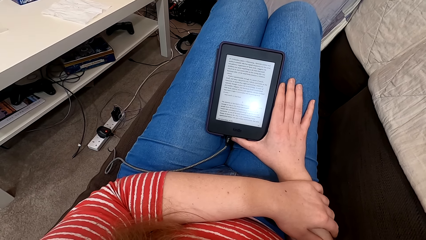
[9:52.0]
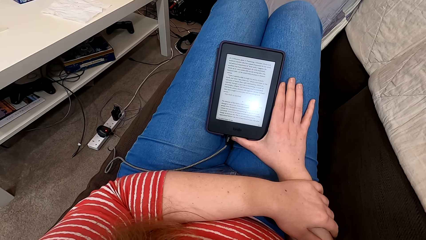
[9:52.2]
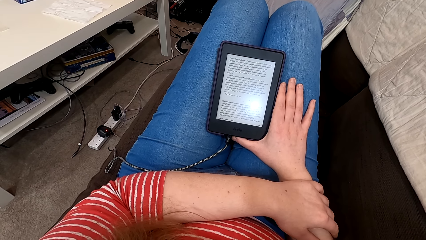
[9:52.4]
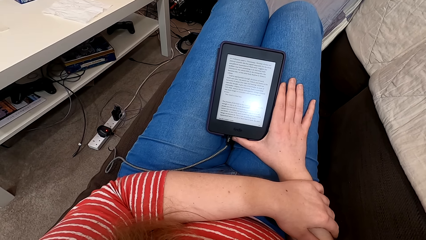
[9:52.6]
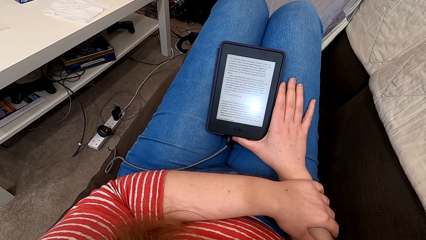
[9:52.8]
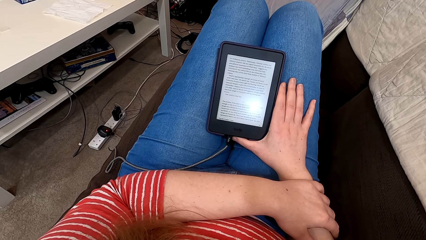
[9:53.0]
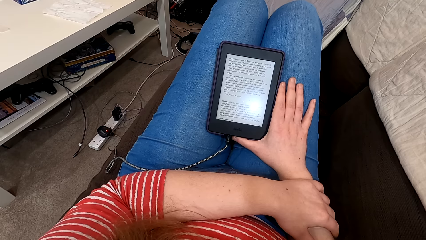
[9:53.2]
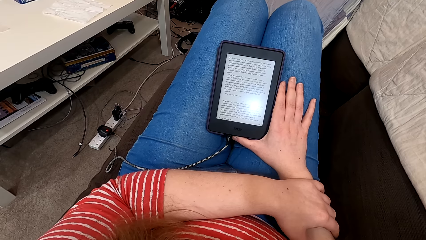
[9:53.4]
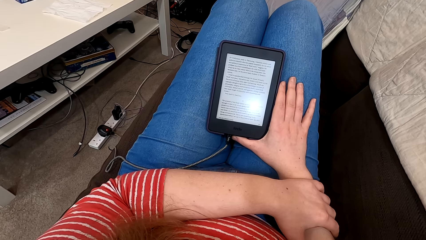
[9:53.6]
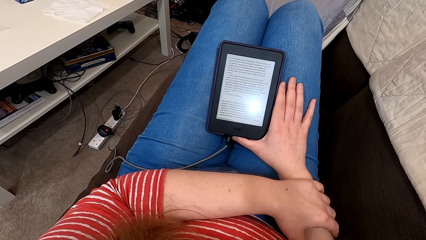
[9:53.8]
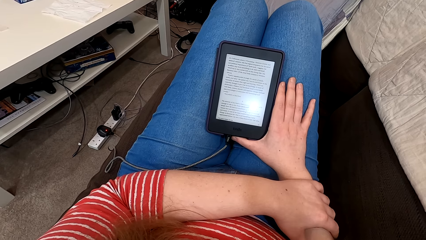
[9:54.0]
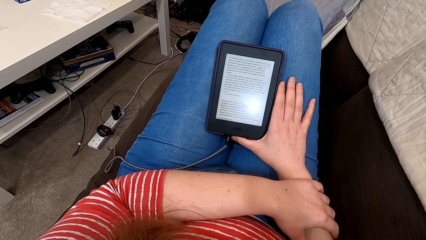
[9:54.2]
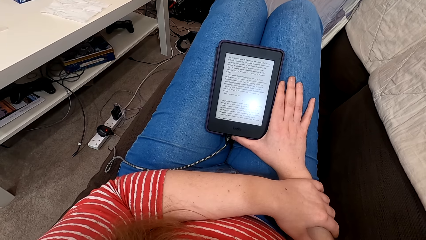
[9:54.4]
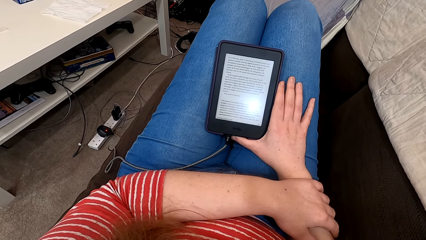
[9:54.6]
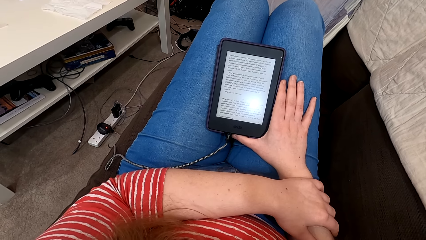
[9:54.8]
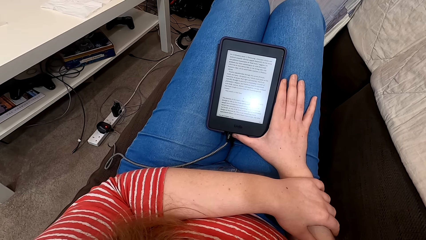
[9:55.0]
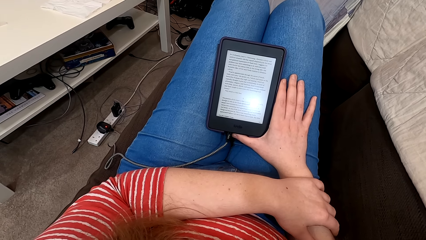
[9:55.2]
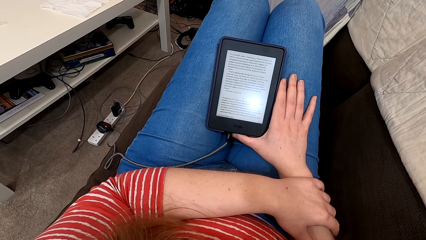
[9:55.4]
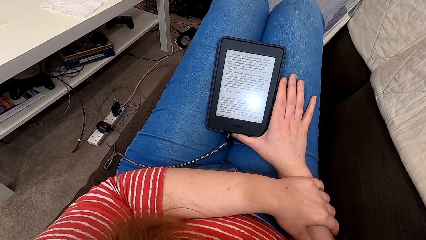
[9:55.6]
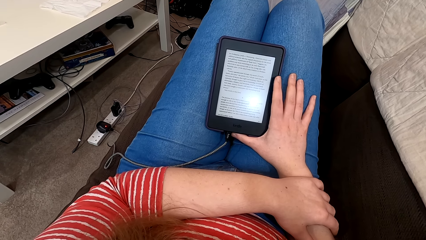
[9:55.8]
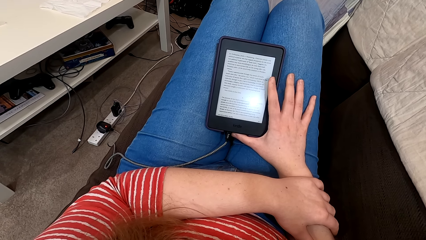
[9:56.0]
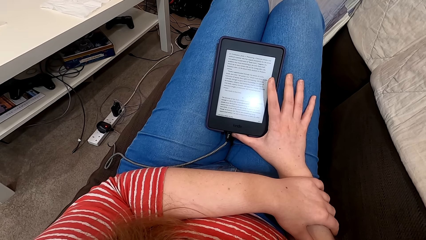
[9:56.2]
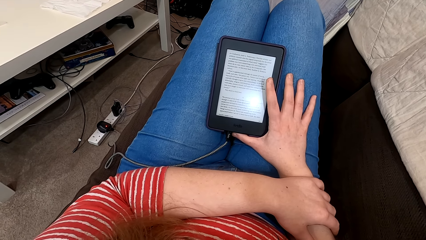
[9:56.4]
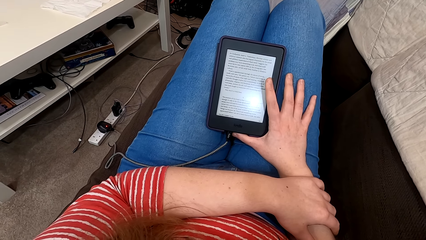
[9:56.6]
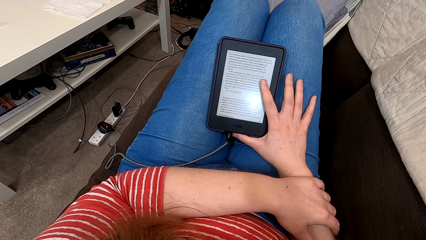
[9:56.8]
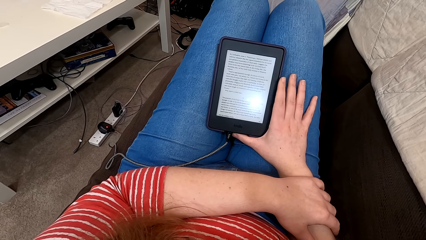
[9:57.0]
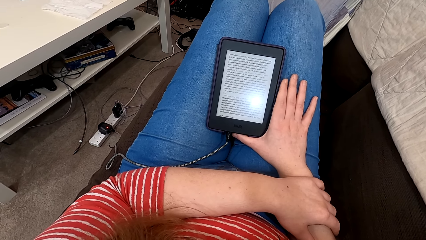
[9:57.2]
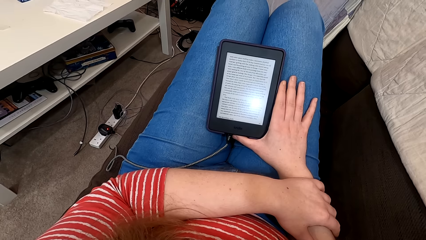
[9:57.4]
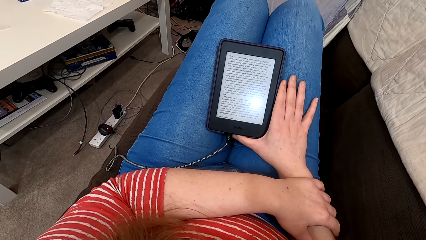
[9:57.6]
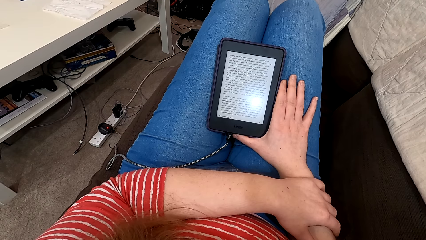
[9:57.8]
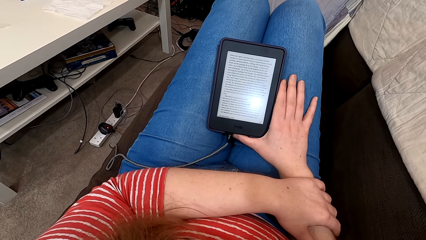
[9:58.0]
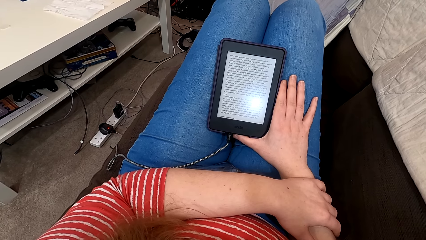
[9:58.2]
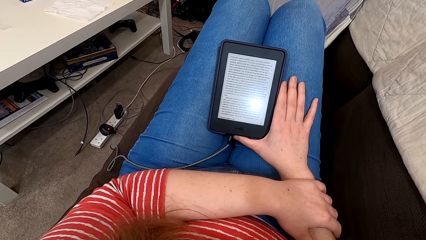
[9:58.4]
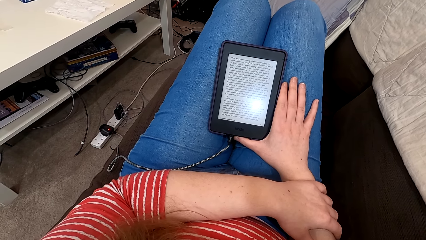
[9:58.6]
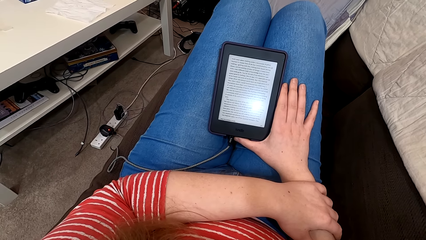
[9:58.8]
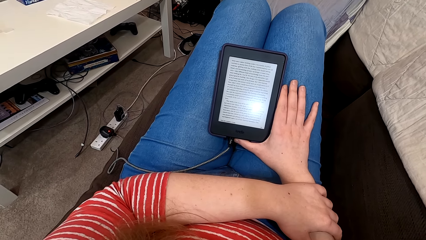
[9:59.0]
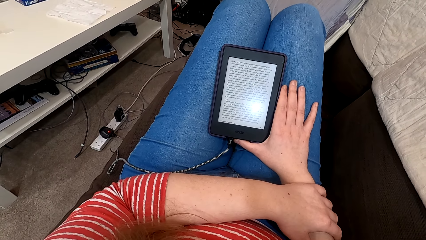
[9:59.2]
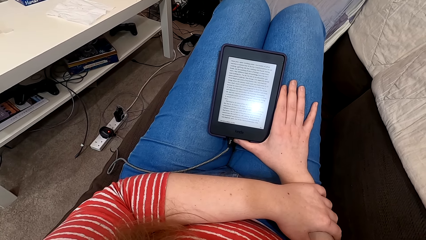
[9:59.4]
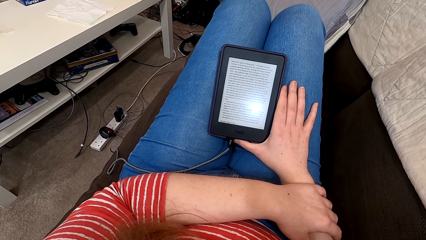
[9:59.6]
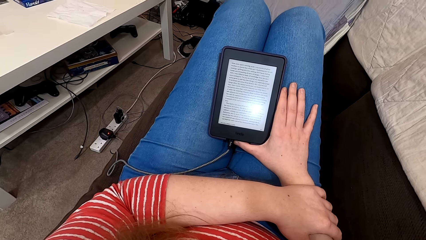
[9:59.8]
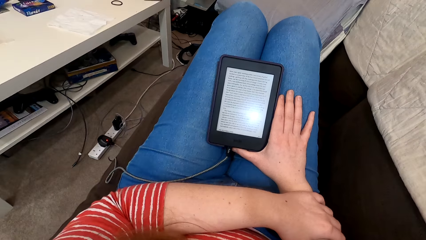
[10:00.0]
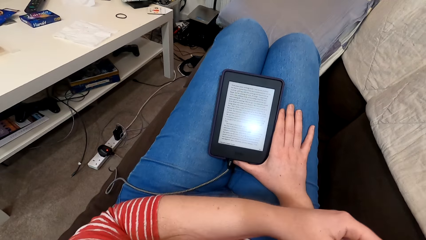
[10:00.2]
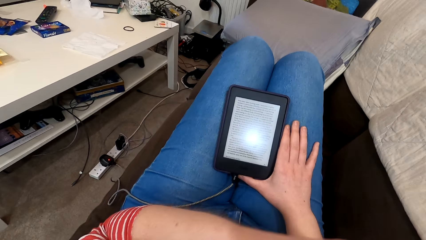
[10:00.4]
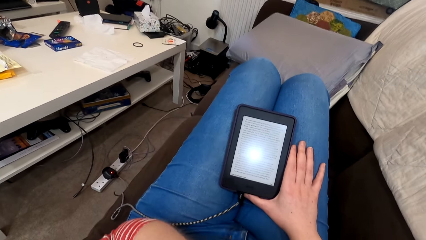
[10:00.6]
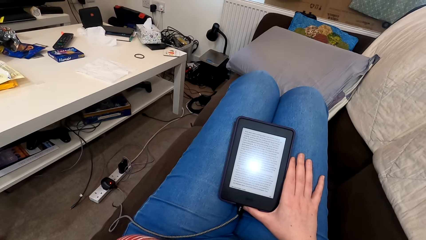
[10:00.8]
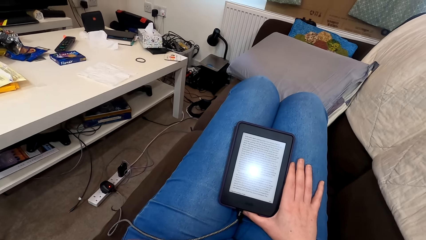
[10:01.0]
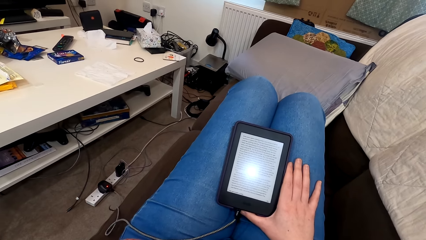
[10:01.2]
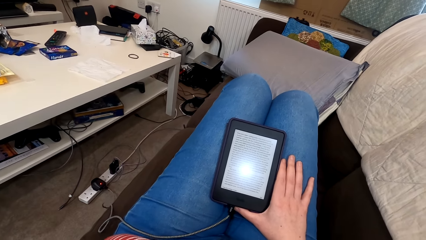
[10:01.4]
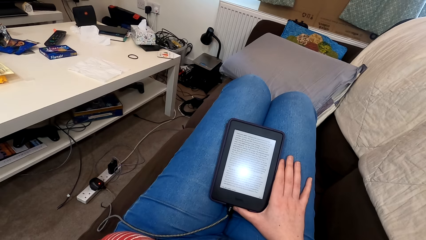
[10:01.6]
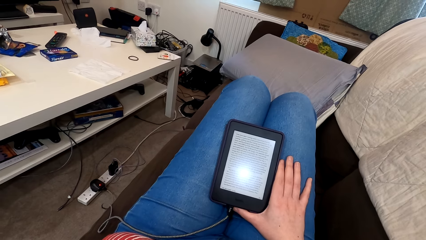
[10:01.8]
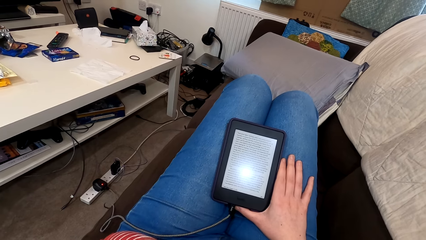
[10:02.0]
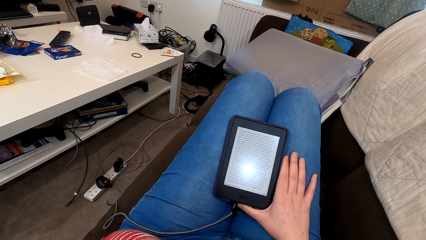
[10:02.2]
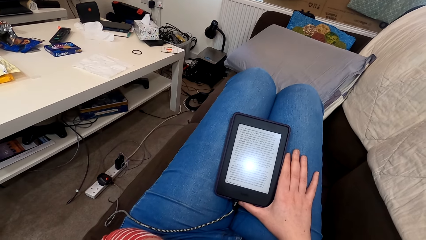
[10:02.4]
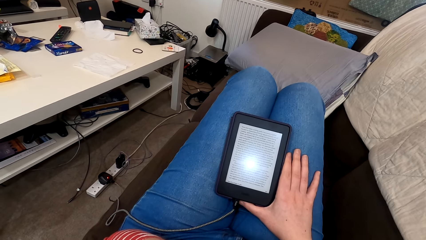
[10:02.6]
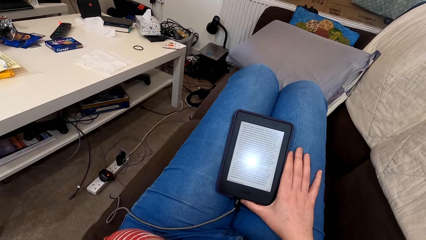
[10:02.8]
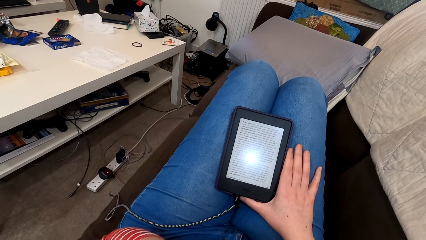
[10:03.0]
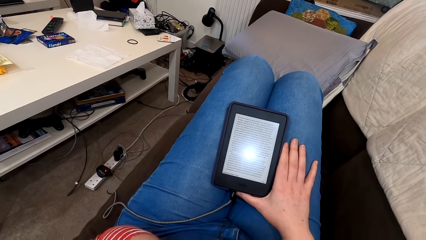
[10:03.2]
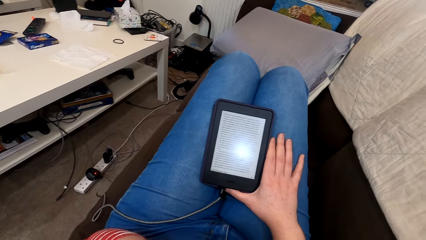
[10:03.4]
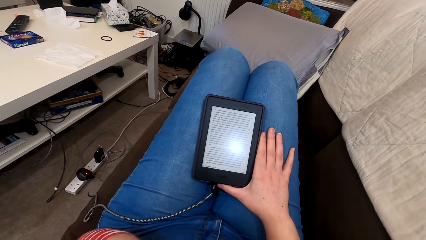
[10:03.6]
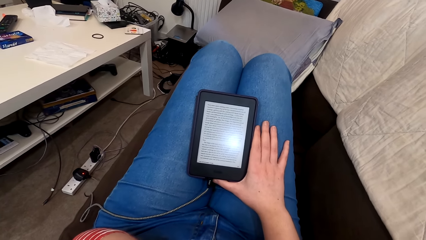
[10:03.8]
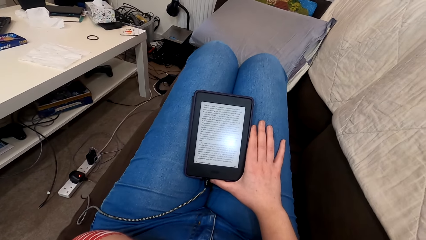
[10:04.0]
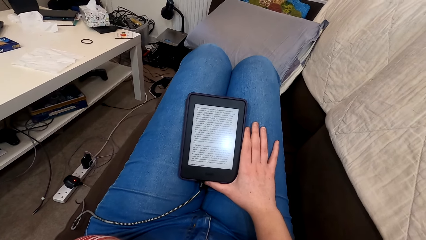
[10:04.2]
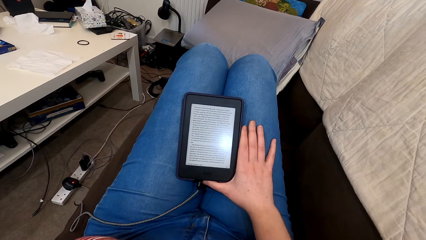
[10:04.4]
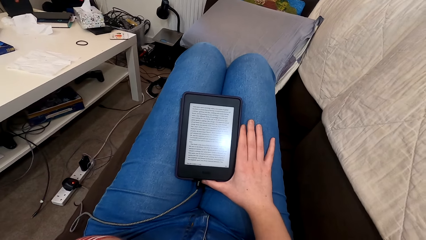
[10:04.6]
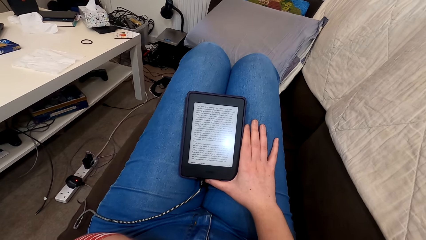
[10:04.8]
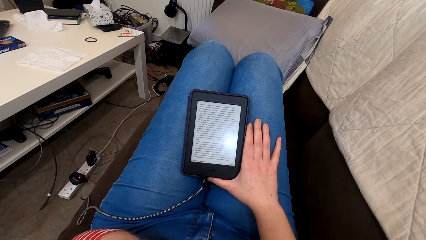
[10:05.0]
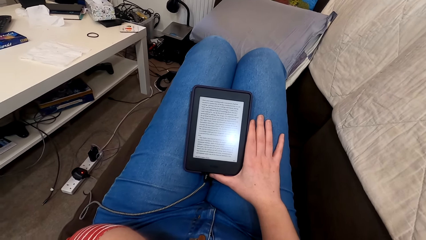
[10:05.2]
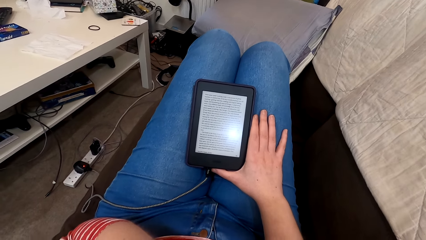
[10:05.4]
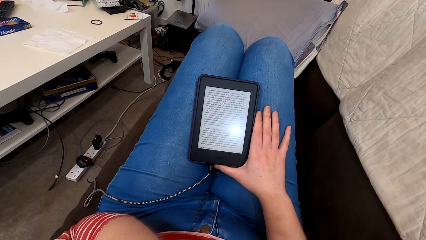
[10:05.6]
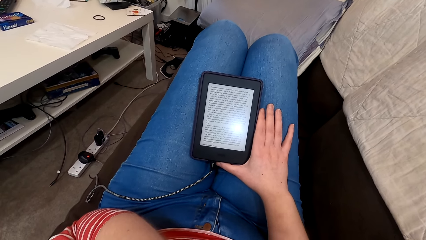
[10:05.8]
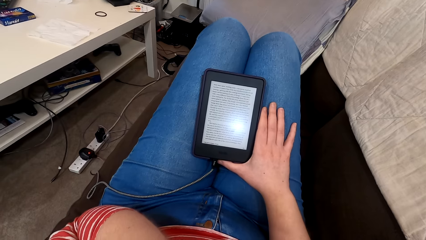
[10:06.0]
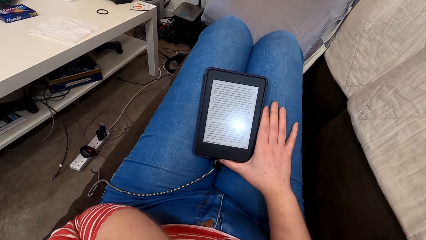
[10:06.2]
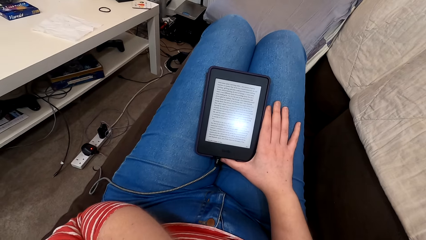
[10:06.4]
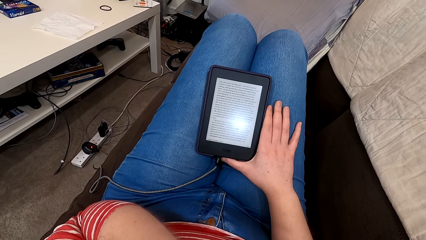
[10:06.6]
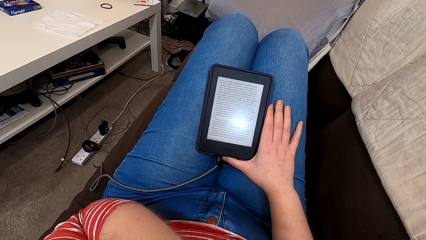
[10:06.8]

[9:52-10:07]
The camera wearer taps the screen of the phone or tablet. They read on the phone. They raise up the hand. They read from the tablet.
